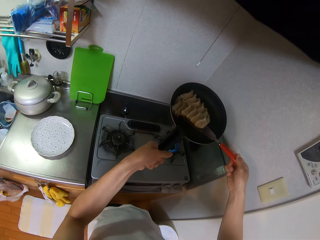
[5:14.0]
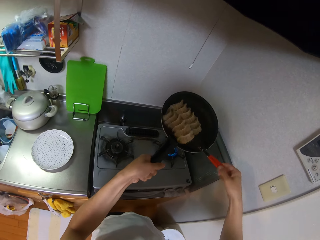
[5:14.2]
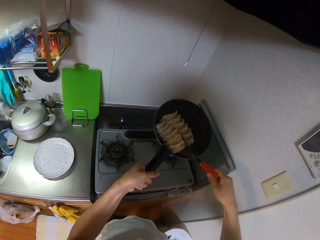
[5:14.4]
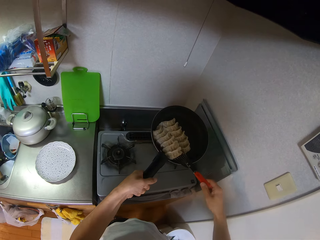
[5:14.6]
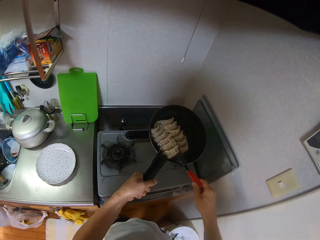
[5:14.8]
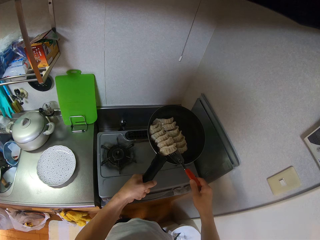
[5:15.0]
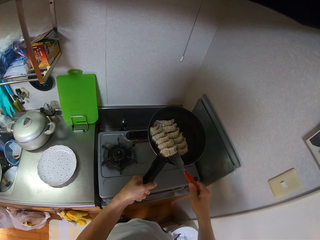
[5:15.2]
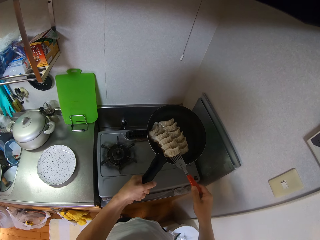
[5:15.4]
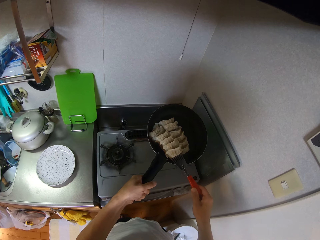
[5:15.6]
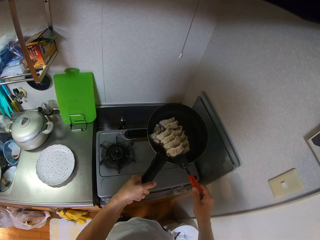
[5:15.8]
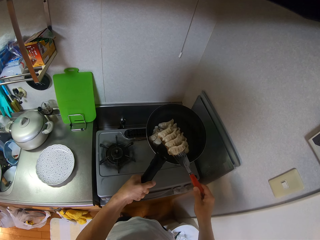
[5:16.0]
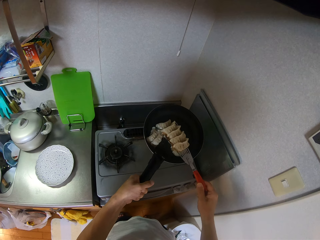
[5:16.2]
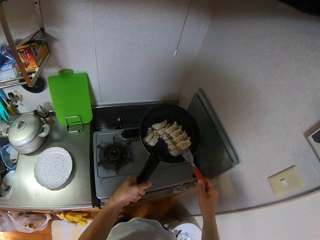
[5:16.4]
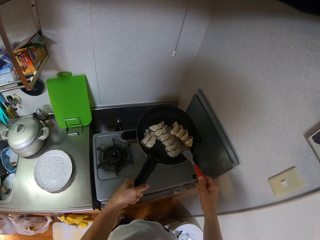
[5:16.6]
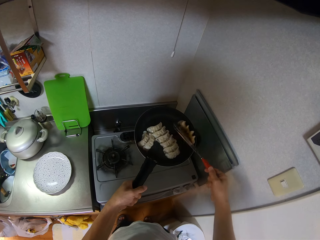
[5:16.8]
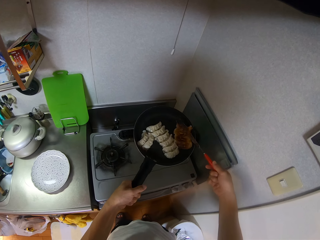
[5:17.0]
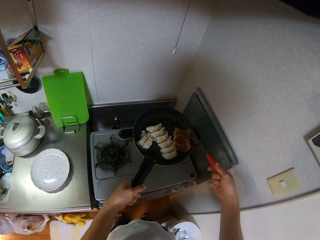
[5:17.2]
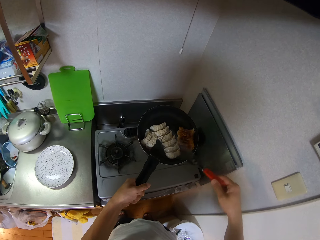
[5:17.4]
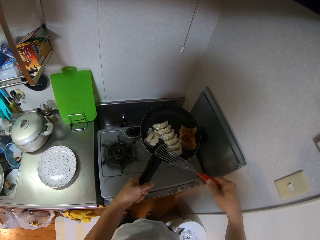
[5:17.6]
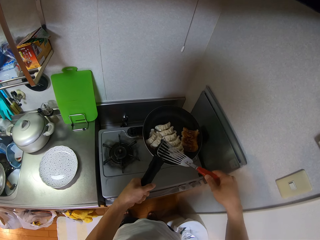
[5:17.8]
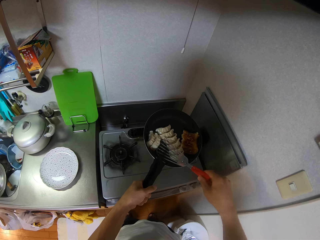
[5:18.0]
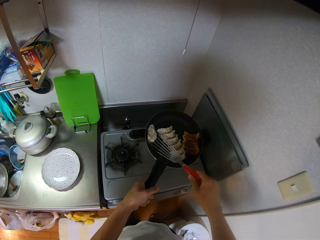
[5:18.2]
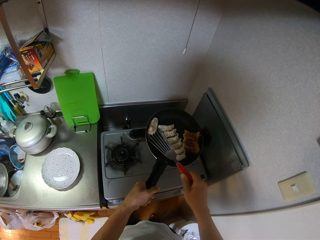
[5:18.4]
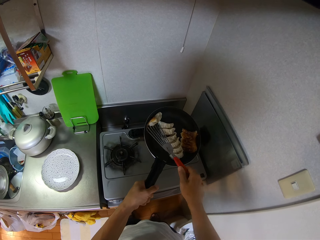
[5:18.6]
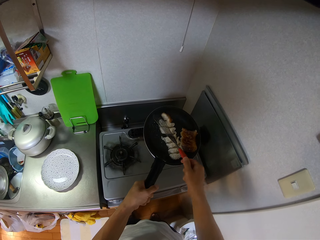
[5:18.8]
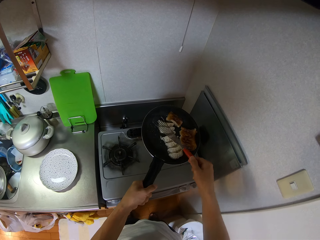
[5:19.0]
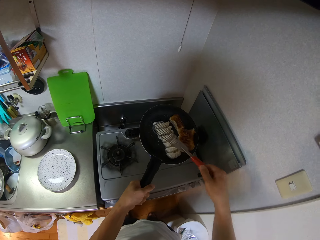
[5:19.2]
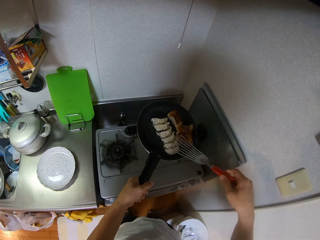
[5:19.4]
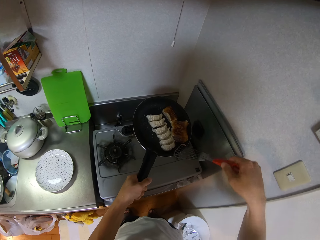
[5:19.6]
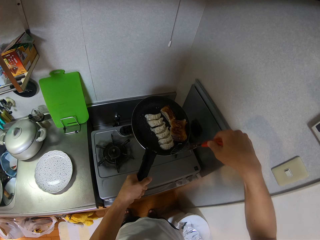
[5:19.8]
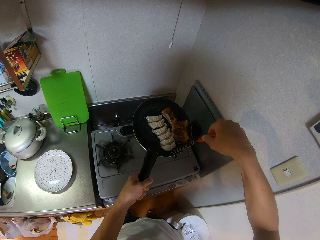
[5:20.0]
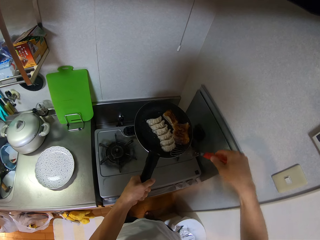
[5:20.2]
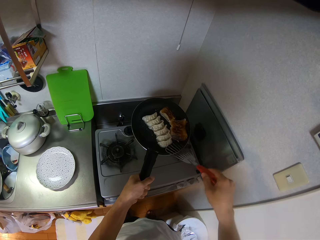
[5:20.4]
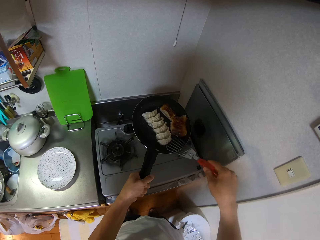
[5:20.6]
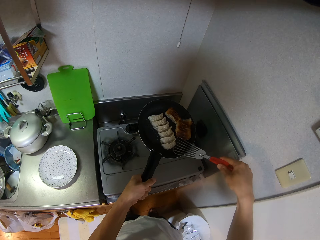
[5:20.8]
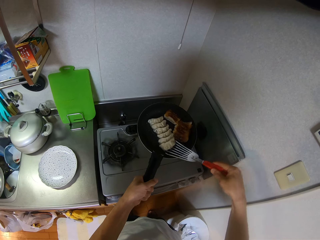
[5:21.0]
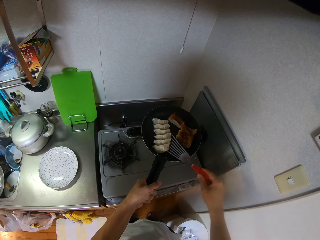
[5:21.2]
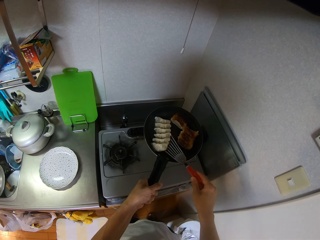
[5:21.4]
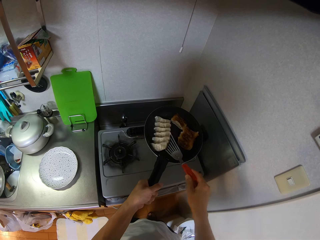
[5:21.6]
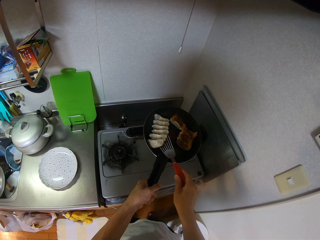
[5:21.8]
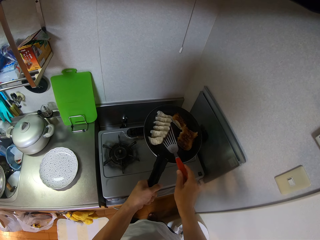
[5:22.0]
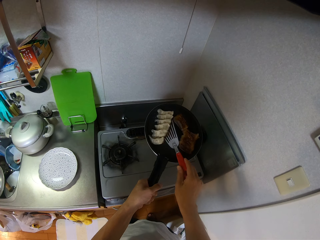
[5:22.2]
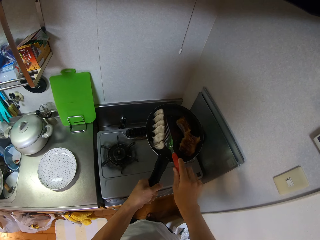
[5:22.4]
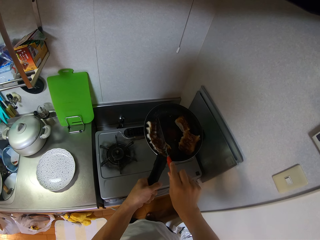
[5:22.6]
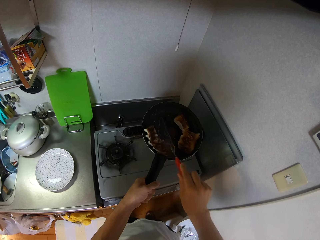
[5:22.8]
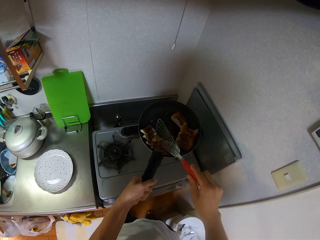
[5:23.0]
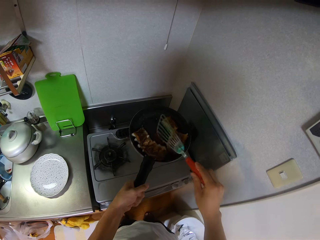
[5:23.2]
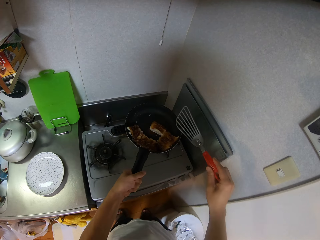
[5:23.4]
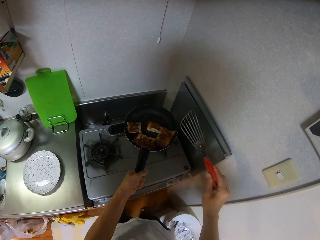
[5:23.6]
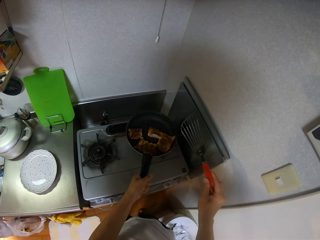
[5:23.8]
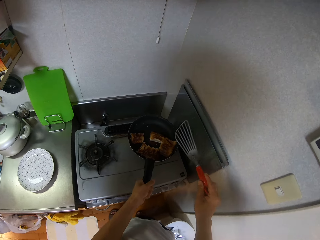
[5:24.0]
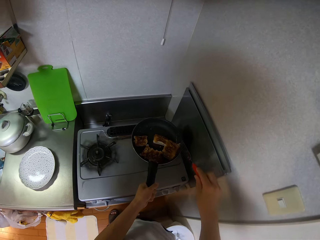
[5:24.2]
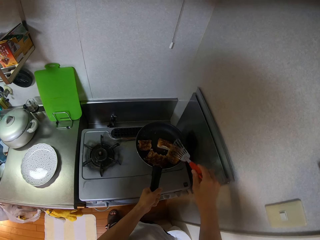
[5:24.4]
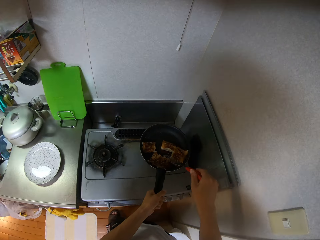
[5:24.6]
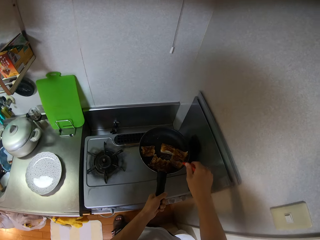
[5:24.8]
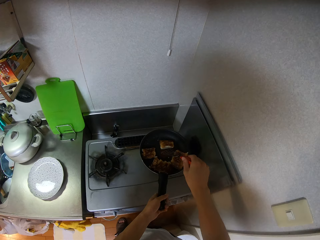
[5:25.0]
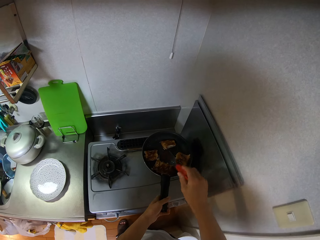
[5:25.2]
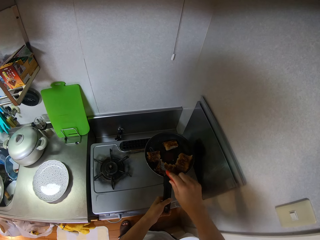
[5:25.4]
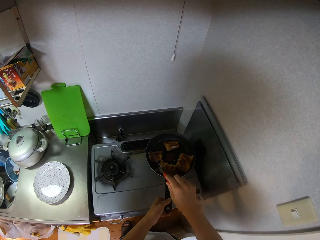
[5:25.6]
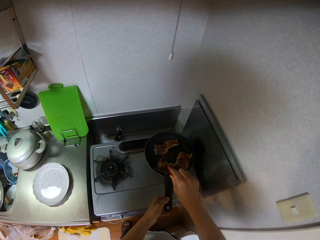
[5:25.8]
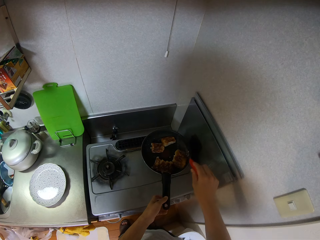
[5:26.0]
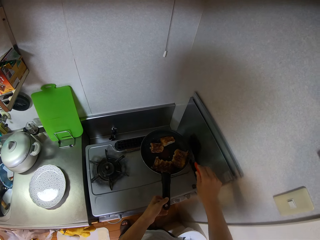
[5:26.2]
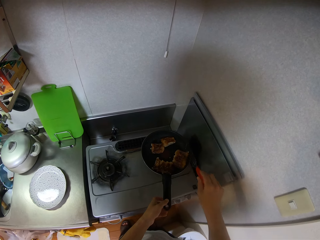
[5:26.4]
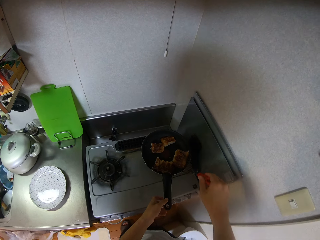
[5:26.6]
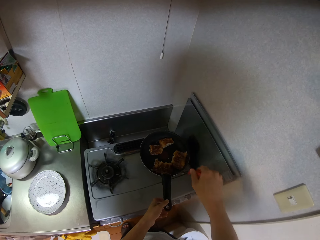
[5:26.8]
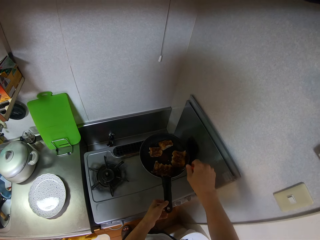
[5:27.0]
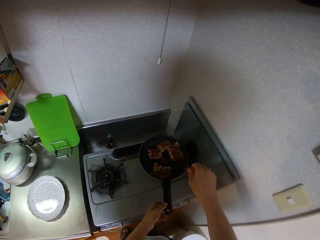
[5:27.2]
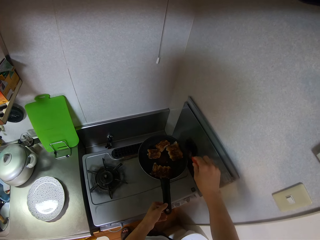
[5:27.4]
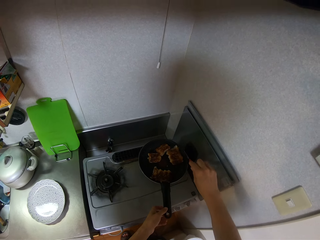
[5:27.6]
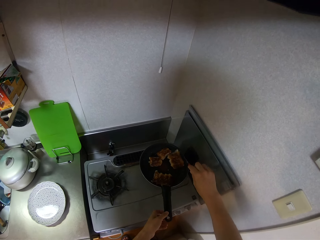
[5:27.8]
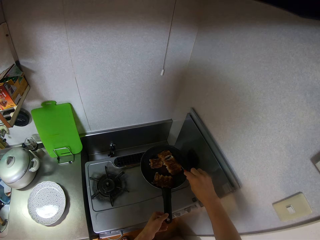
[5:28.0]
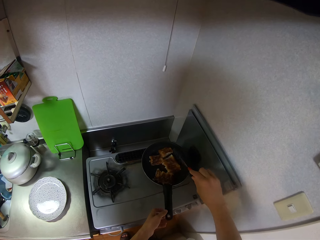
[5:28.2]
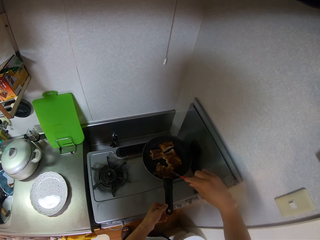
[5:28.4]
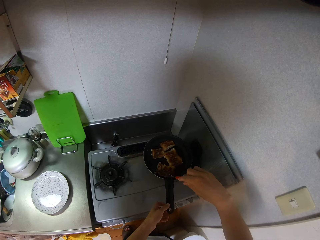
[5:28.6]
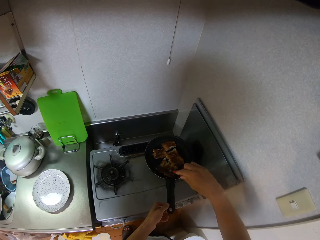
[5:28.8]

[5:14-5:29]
The camera wearer flips the dumplings using the spatula repeatedly. He shakes the pan using his left hand. He stops stirring something with the spatula. He drops the pan on the cooker. He stirs something with the spatula. He sorts the dumplings with the spatula.

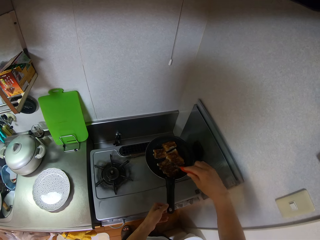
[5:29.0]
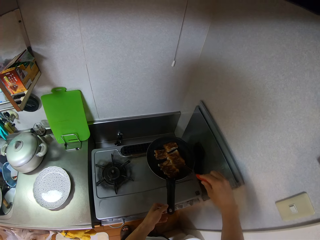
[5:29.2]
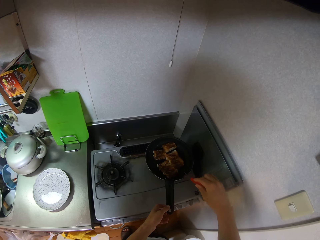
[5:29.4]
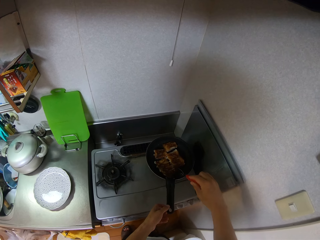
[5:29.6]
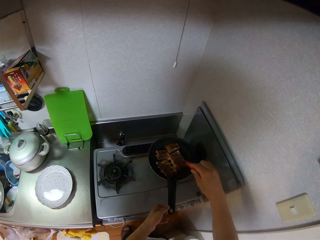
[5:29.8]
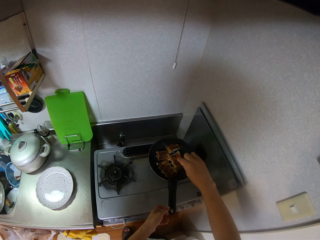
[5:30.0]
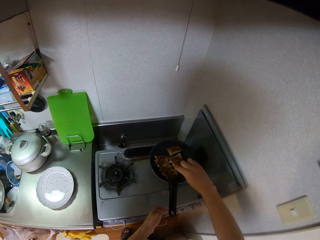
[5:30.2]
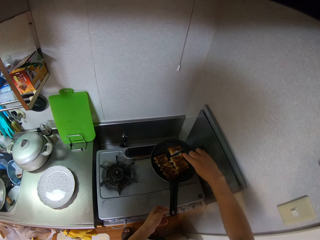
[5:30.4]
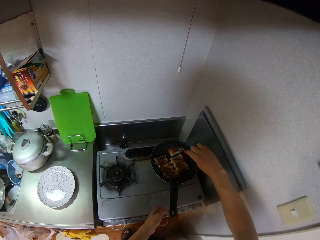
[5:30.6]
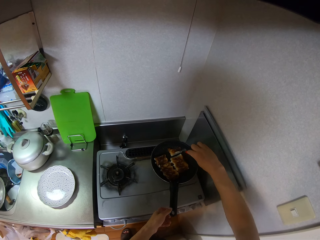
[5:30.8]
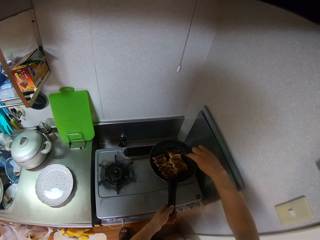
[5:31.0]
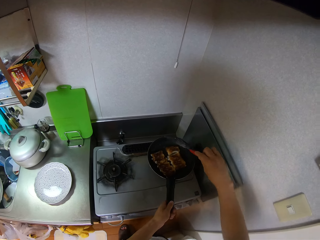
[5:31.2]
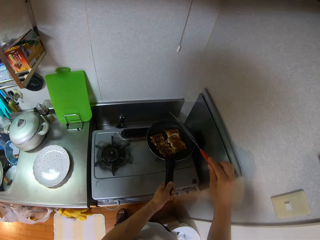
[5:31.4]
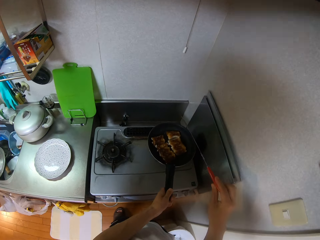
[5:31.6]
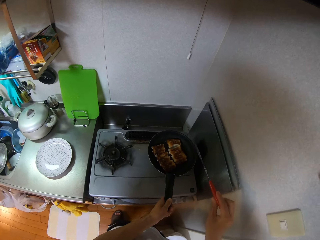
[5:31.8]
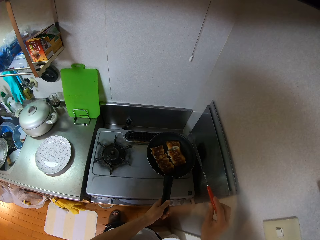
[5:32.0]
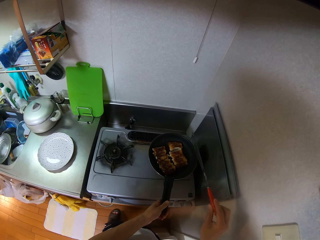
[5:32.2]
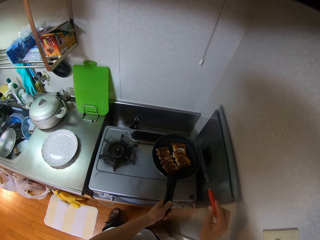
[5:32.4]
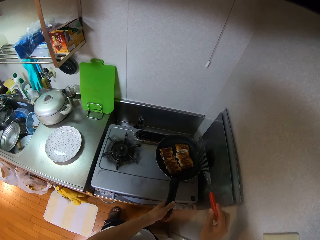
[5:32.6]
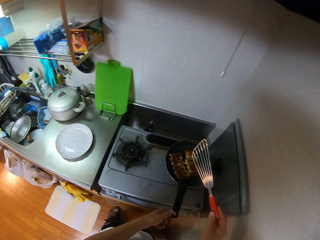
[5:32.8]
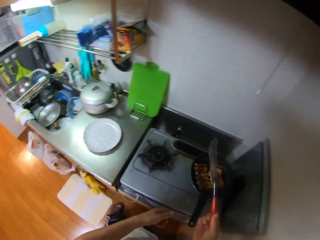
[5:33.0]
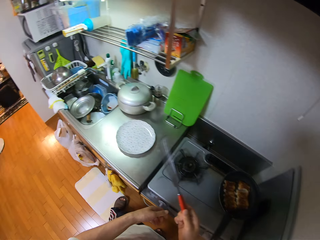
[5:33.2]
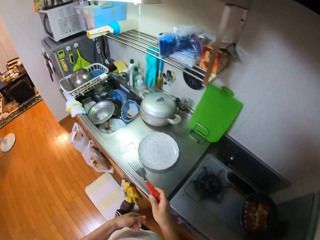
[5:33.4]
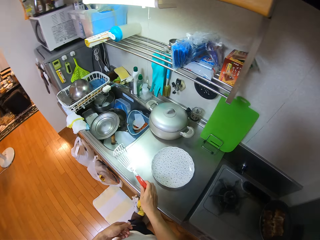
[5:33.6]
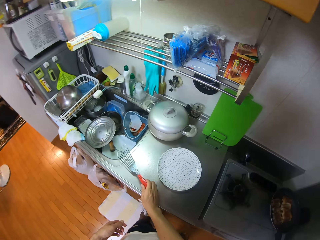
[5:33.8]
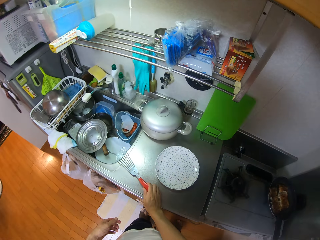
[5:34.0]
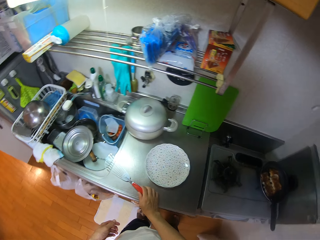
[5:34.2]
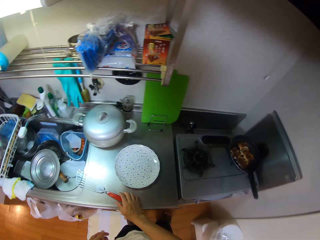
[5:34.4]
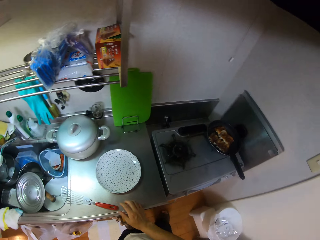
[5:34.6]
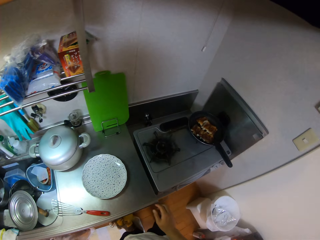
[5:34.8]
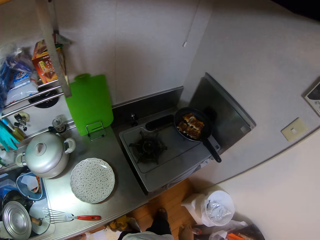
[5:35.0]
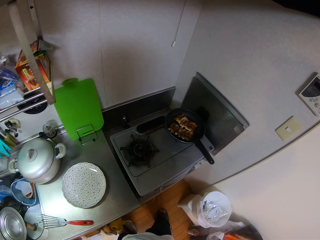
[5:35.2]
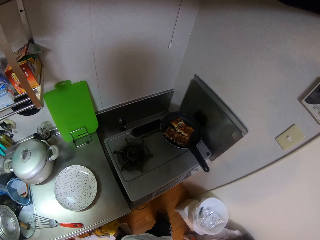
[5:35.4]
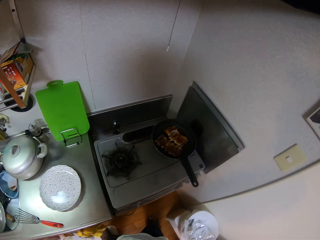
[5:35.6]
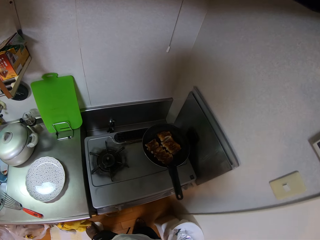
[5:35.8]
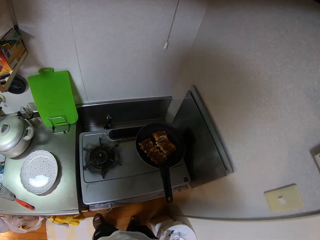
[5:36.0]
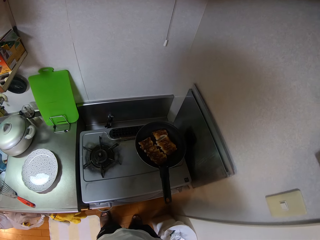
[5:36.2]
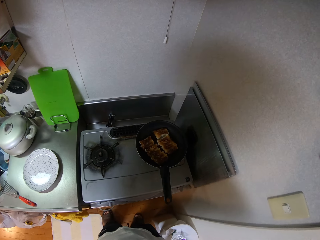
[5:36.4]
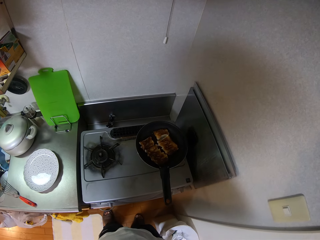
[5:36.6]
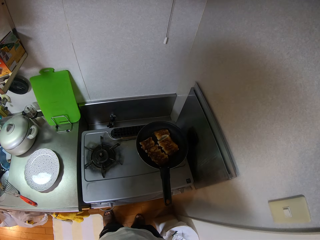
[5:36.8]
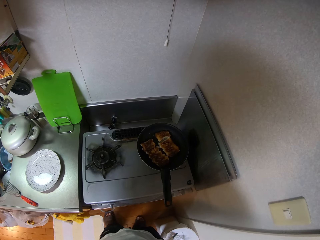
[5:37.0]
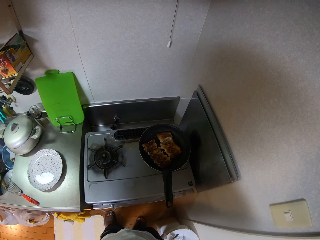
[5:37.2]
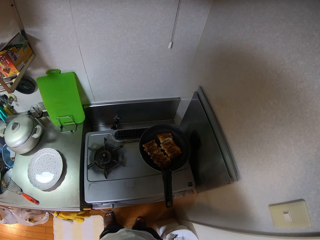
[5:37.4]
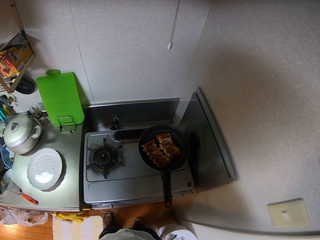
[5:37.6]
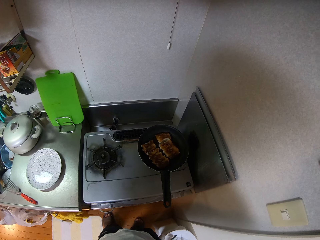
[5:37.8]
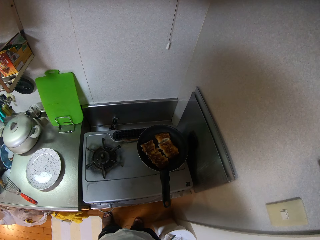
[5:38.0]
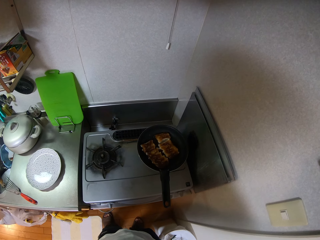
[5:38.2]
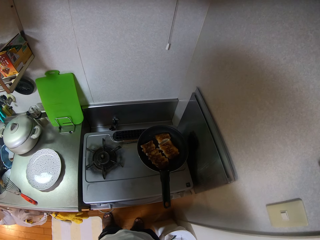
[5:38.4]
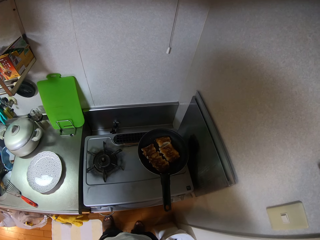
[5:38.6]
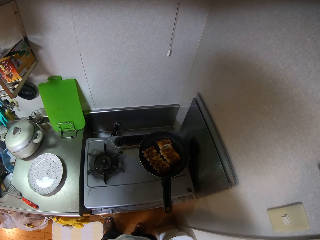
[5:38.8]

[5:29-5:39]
The camera wearer adjusts the pan on the cooker using his left hand. He holds the spatula. He drops the spatula on the countertop with his right hand. He stands on the floor.
